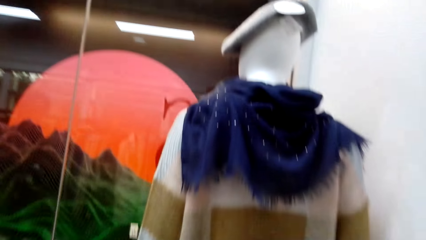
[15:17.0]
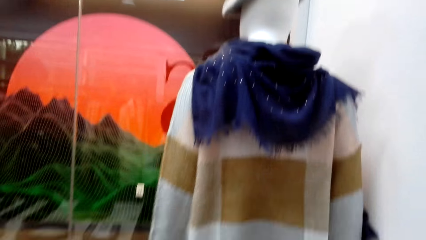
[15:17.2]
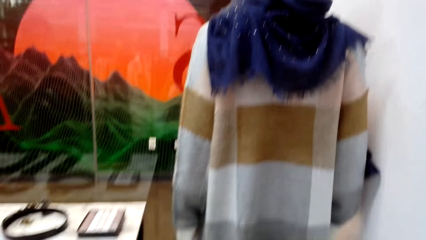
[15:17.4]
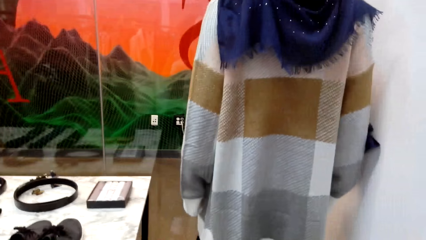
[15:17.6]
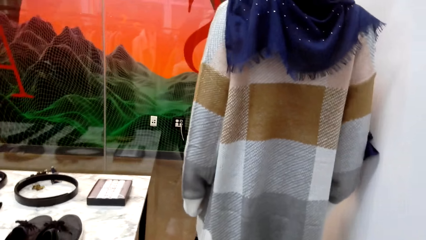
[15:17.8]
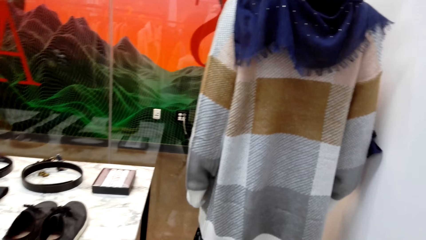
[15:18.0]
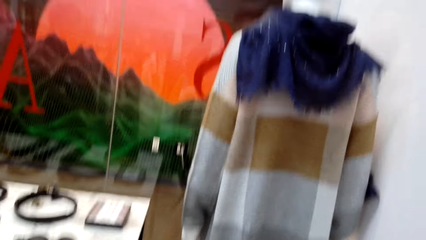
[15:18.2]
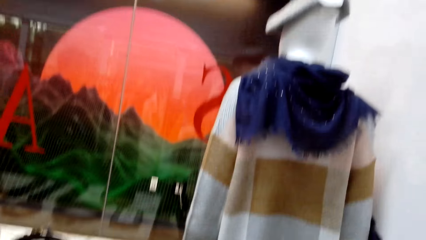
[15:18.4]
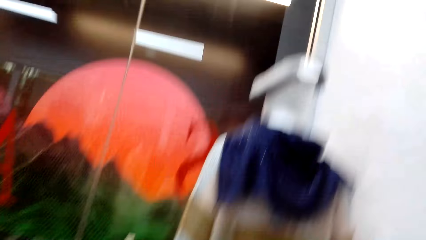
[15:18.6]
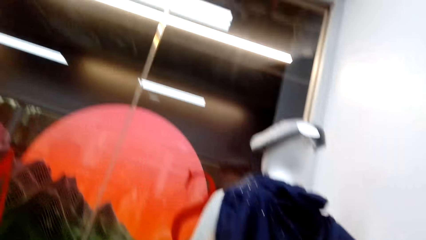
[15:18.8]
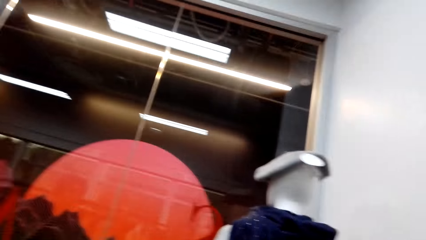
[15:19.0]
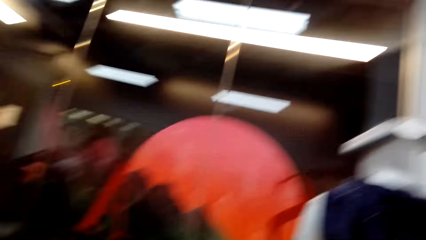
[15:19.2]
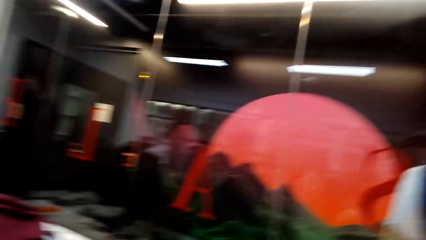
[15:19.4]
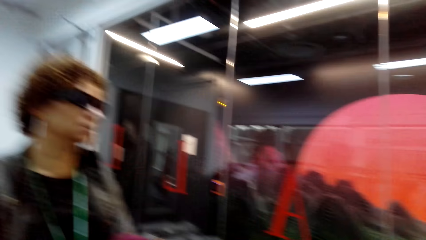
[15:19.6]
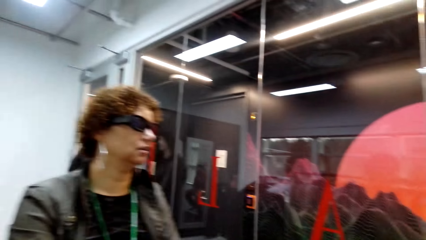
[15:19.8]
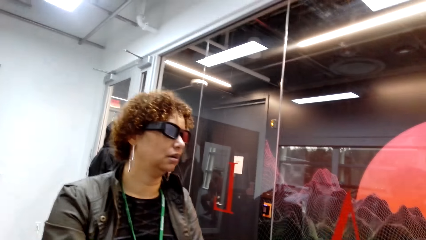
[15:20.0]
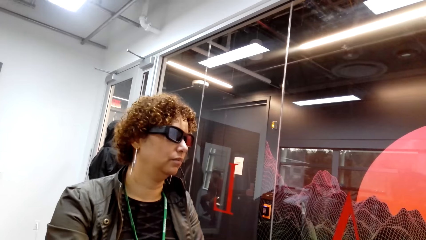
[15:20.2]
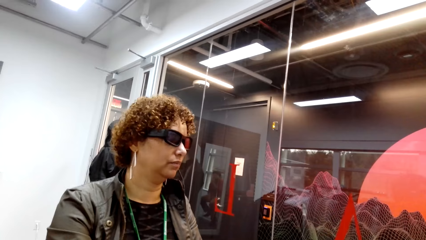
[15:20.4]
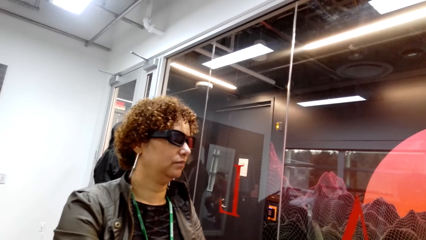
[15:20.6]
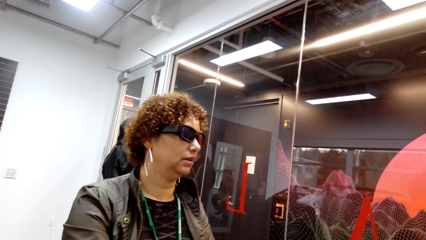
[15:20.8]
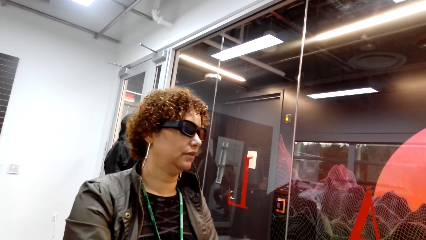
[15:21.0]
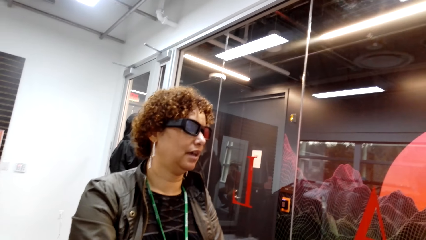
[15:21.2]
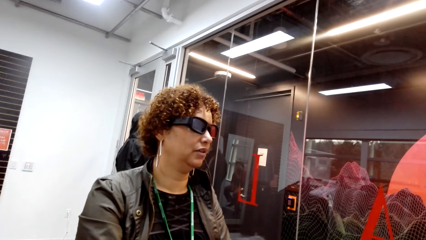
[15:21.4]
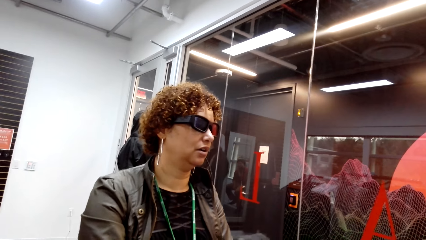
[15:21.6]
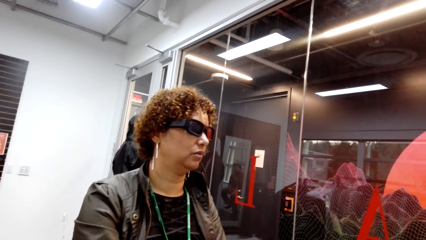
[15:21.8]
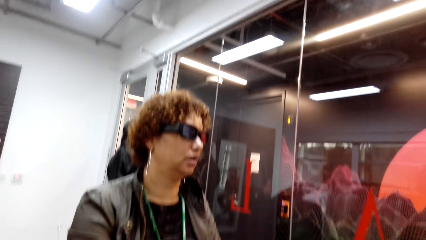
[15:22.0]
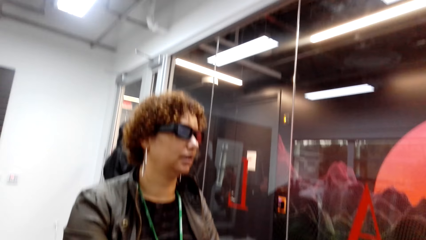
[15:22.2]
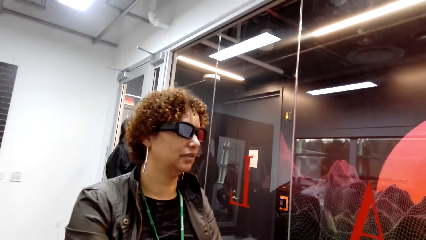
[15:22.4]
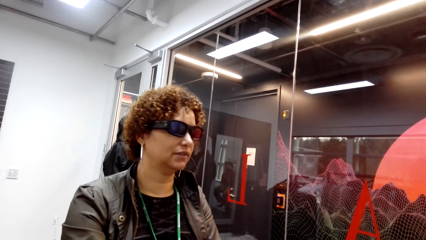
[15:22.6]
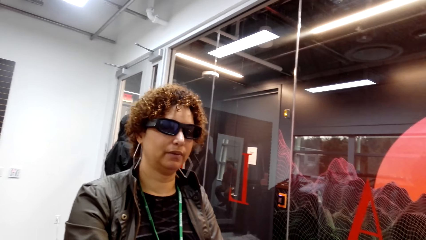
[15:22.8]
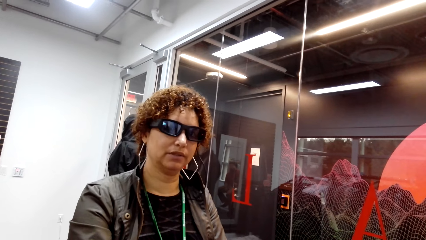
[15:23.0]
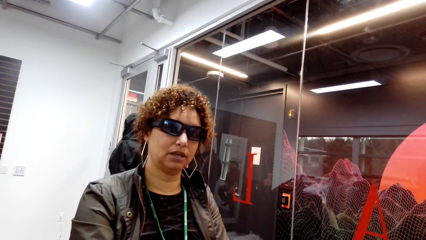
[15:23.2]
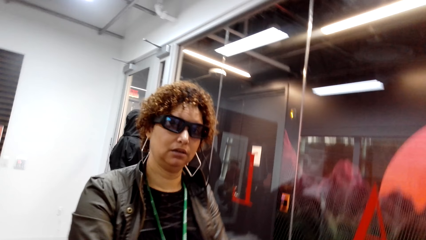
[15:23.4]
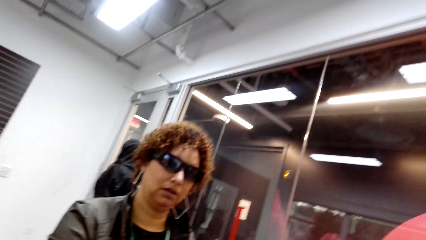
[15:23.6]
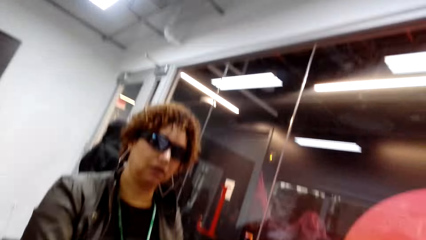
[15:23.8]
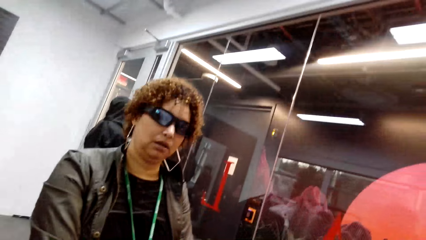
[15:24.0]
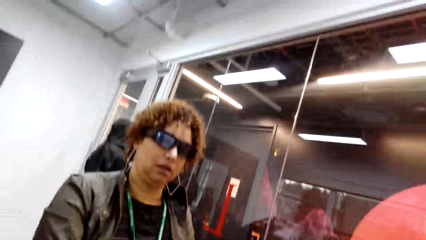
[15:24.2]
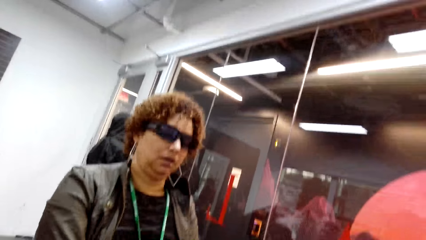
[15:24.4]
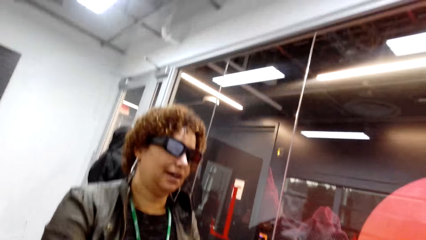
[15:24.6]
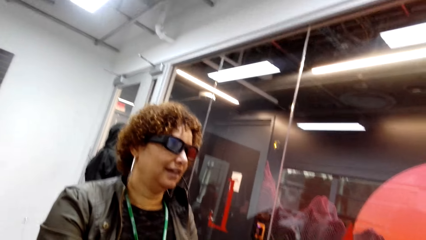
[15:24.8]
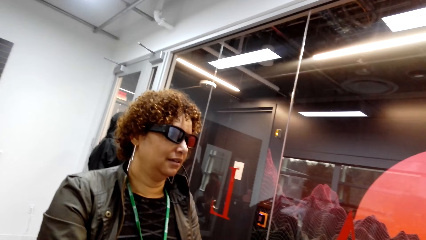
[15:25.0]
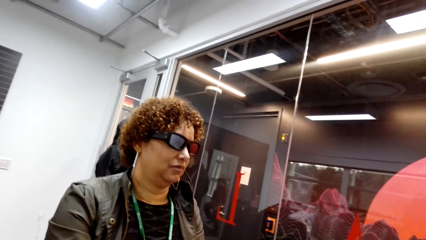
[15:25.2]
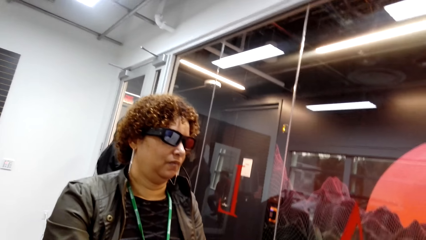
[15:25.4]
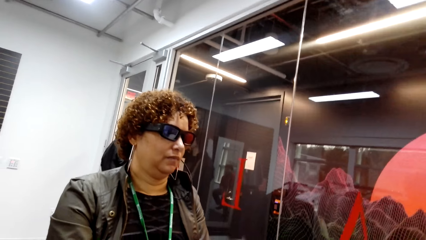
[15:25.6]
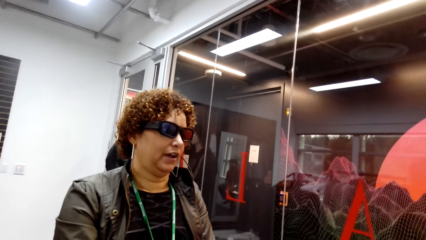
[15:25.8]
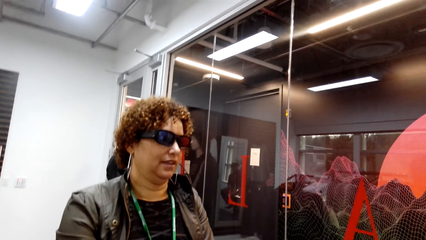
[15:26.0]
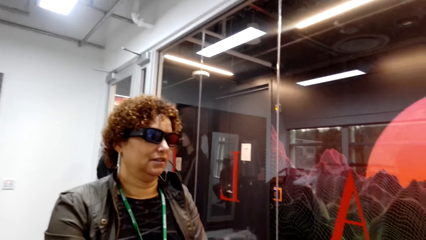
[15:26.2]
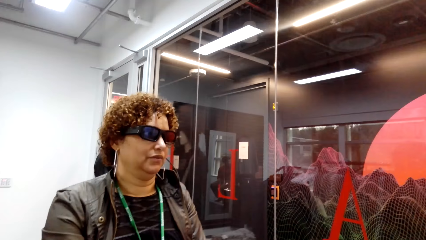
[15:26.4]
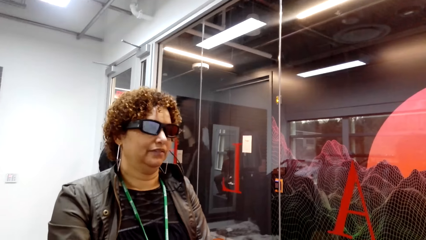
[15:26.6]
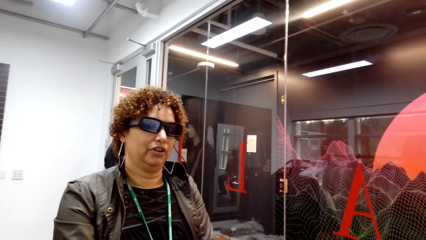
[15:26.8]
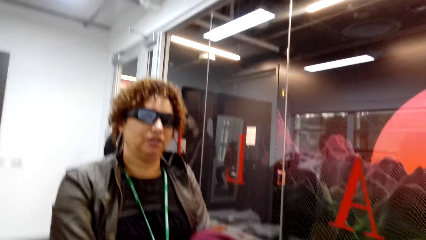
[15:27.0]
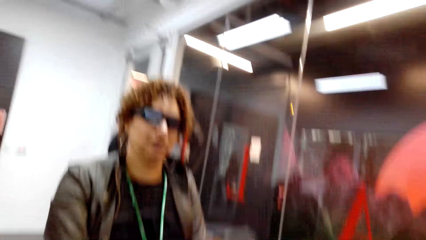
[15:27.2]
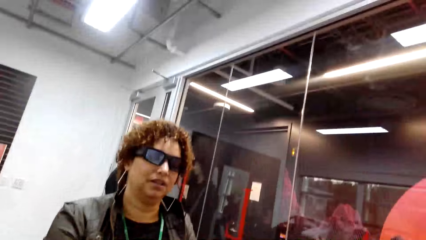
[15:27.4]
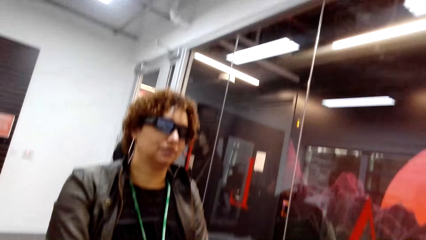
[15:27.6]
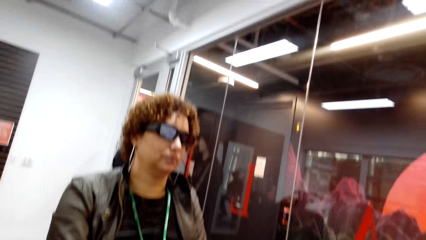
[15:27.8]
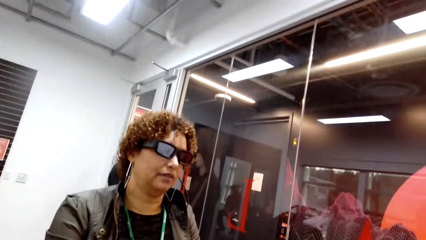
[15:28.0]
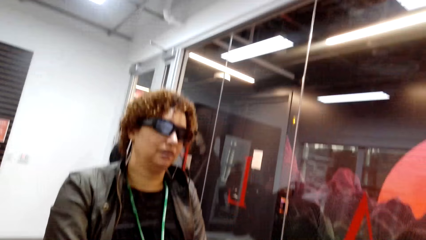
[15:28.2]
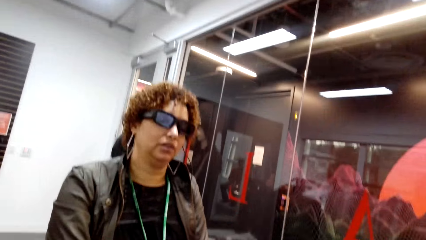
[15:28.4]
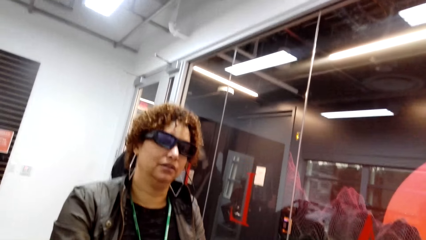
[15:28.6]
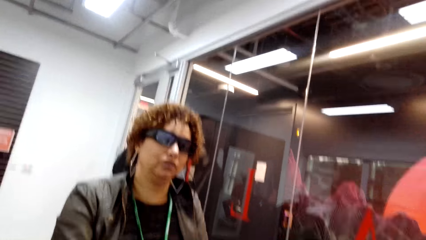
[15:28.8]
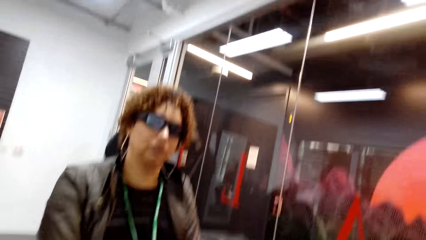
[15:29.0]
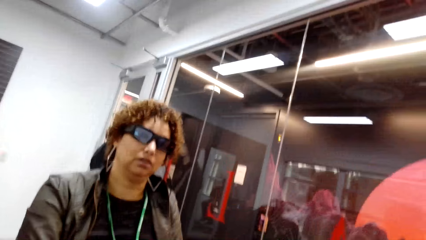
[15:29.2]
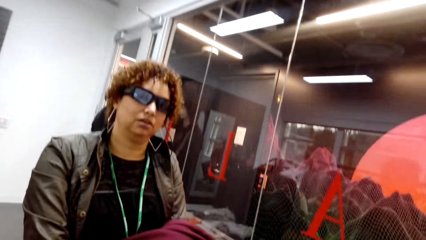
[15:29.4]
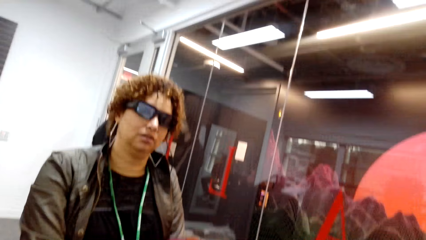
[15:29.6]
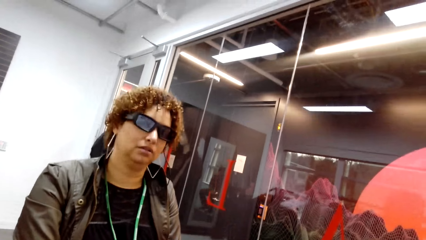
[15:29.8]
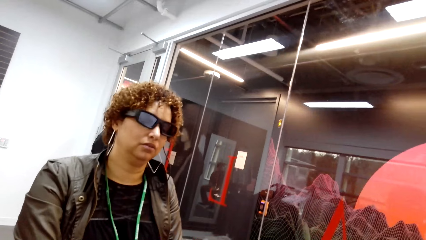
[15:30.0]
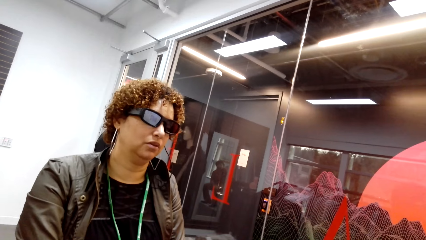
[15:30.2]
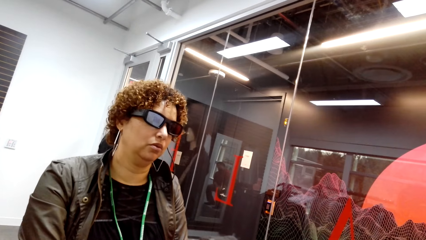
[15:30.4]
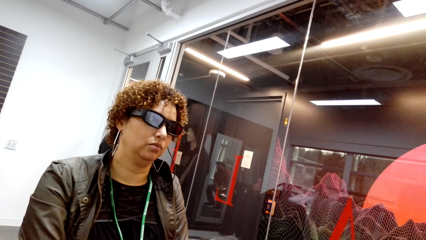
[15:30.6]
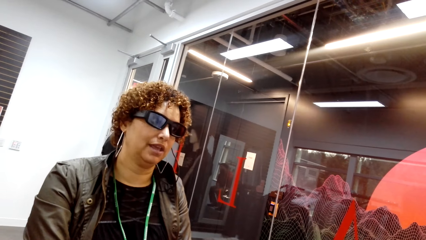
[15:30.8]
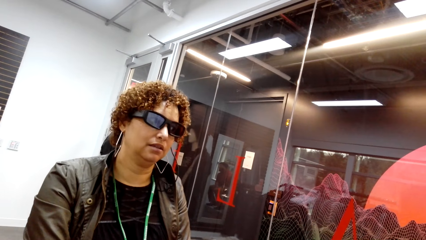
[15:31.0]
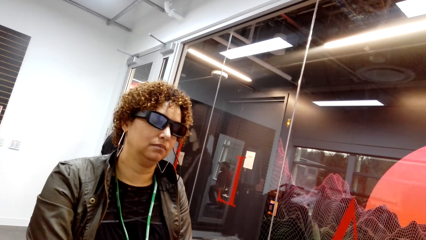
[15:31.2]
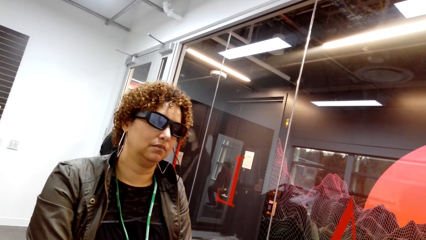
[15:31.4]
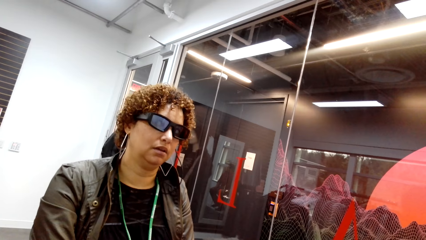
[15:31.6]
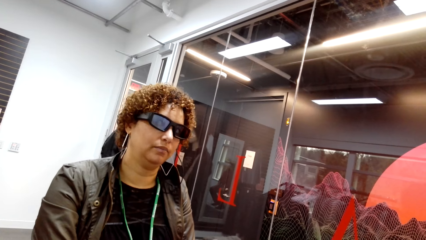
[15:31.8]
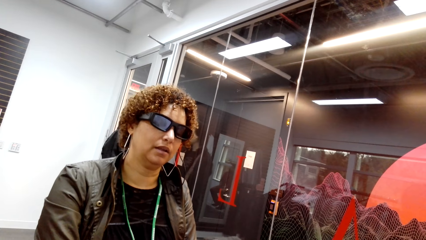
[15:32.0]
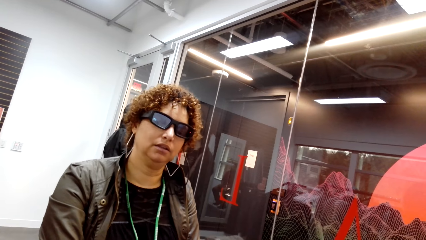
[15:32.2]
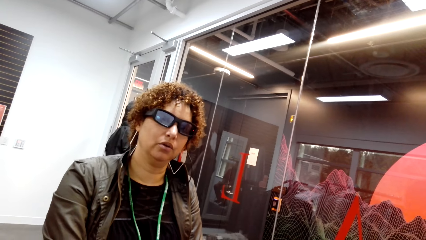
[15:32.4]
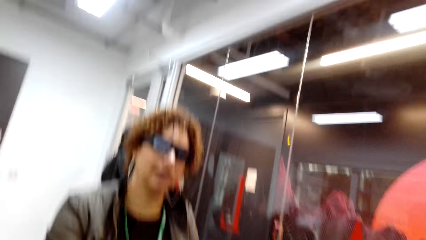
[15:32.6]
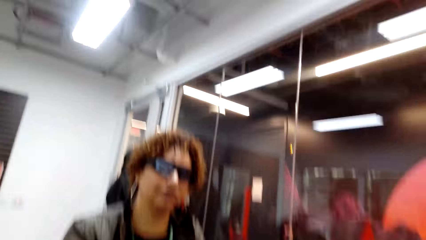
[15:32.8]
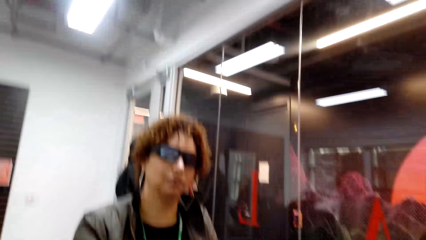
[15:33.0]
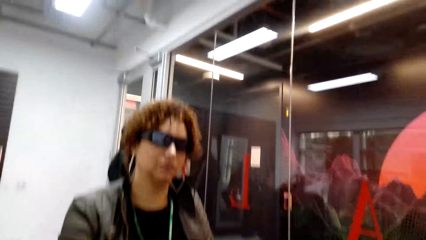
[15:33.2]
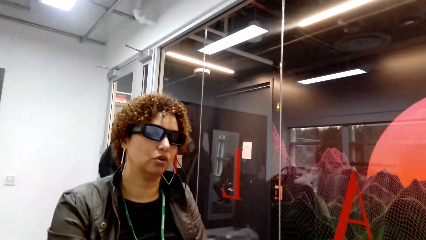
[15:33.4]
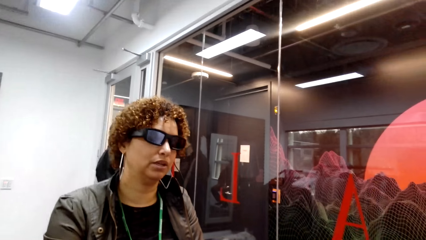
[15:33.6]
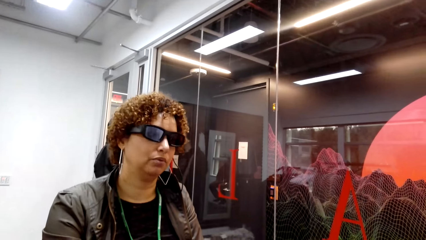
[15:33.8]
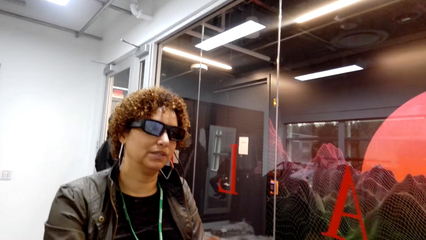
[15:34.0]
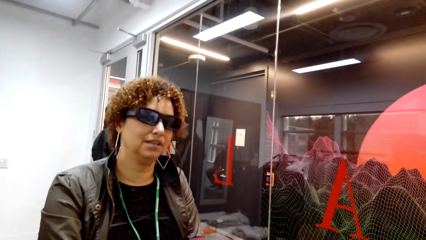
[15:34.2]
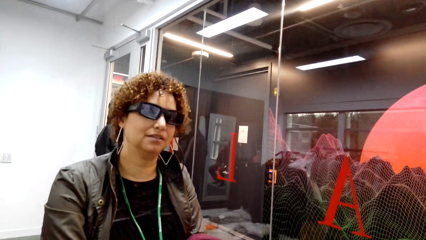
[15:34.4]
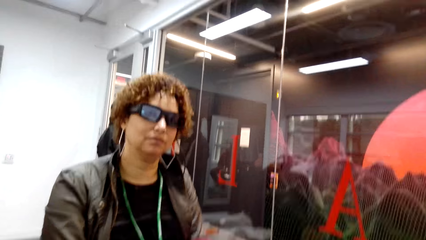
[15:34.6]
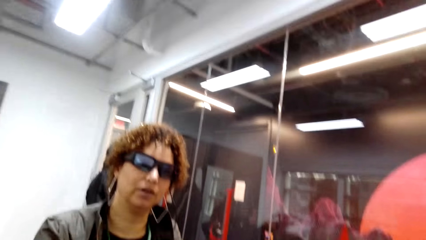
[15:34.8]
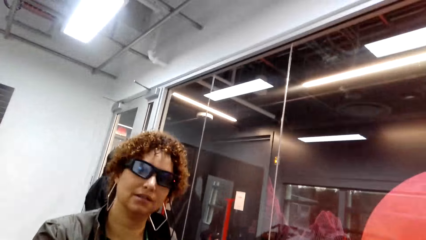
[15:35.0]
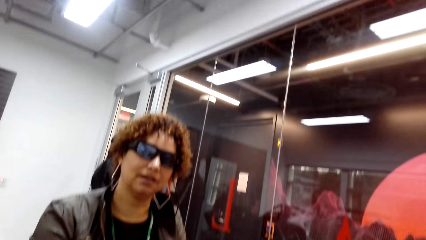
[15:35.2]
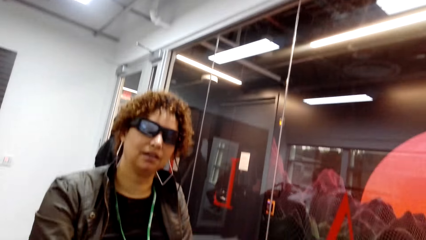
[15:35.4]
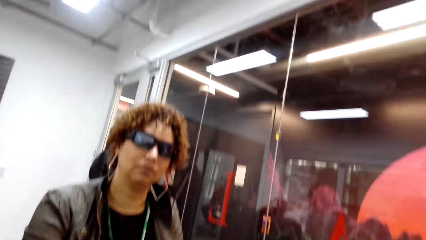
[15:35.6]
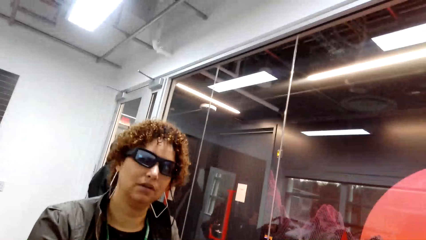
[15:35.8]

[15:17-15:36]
The camera wearer looks at a woman. The woman talks to the camera wearer. The woman looks at the camera wearer.
